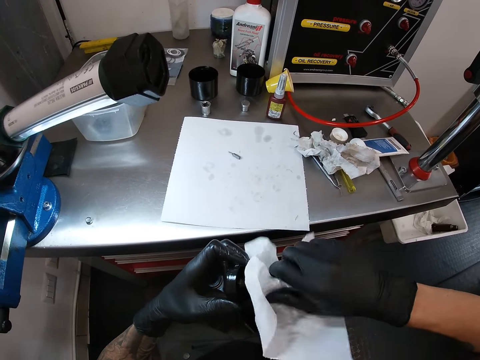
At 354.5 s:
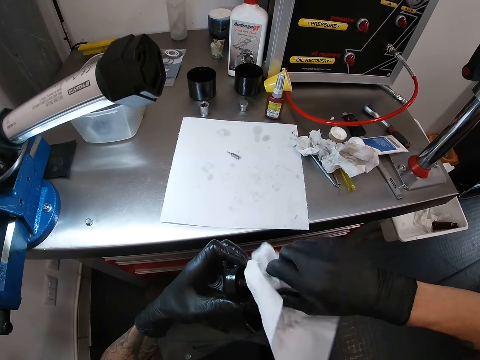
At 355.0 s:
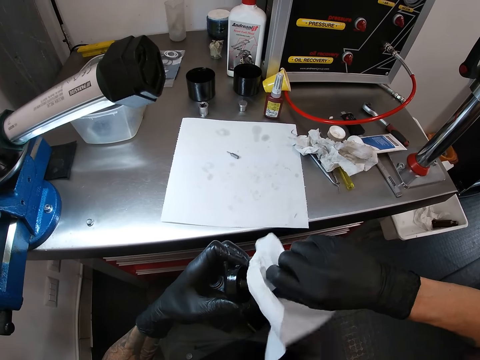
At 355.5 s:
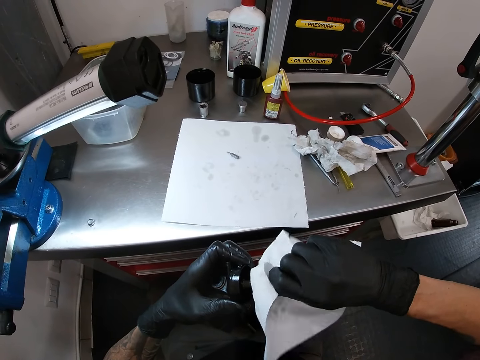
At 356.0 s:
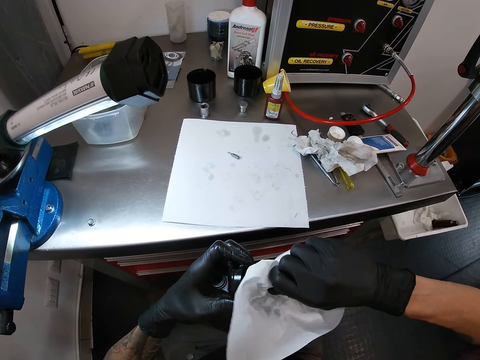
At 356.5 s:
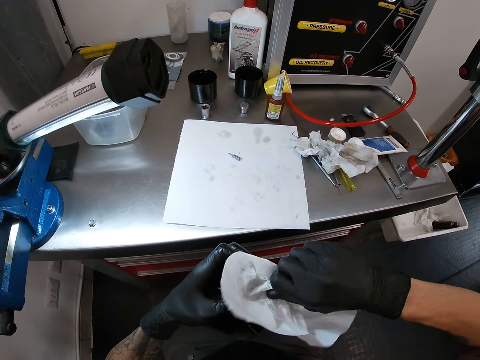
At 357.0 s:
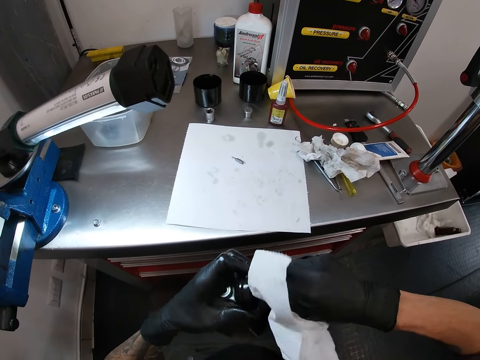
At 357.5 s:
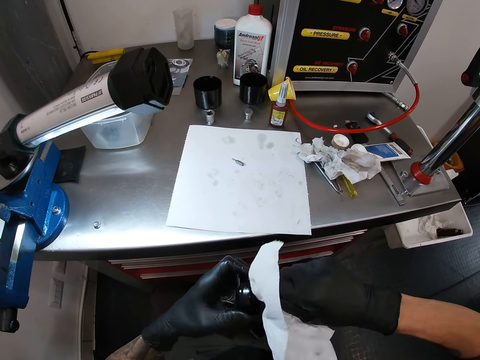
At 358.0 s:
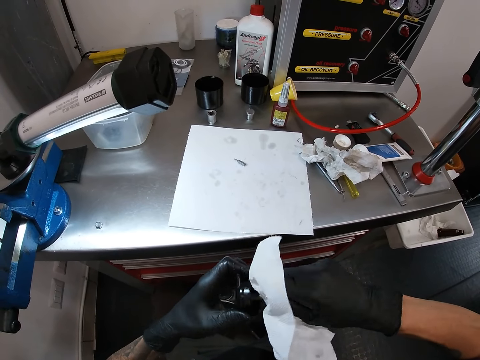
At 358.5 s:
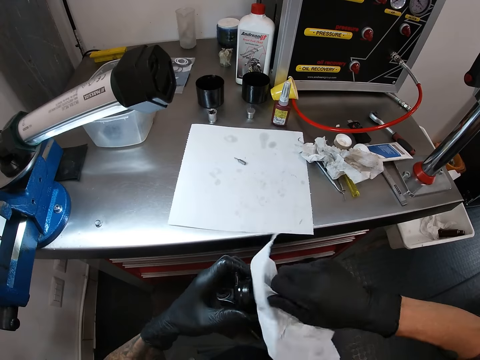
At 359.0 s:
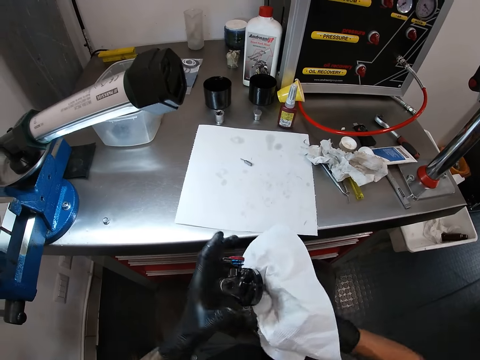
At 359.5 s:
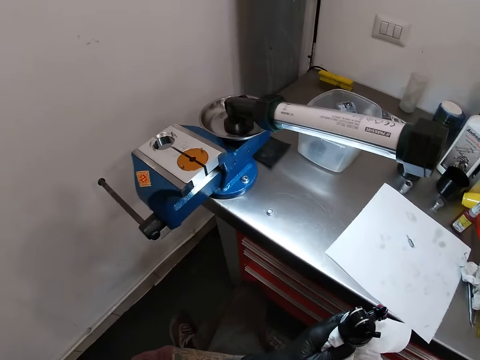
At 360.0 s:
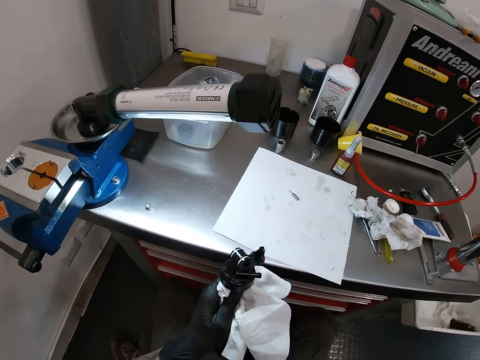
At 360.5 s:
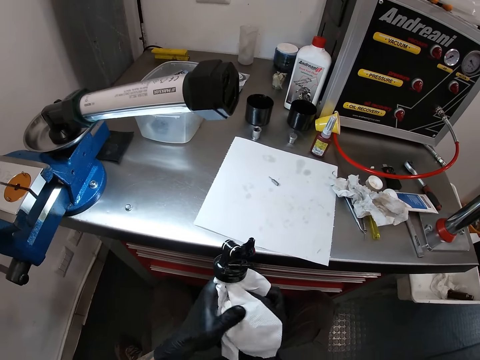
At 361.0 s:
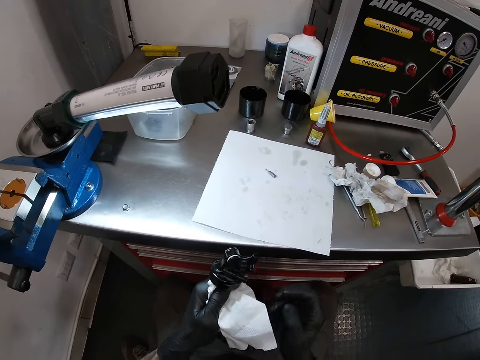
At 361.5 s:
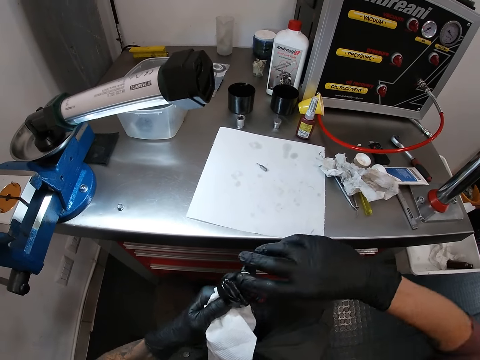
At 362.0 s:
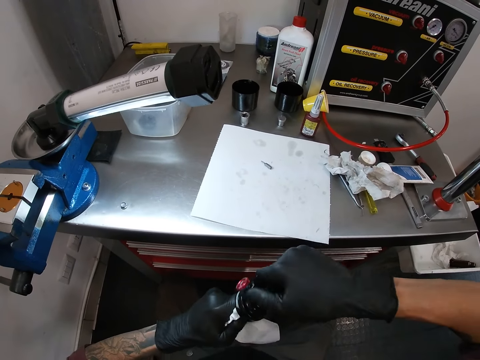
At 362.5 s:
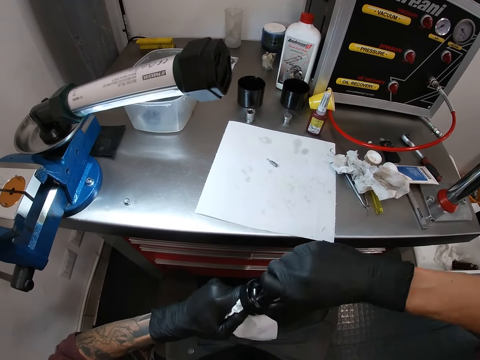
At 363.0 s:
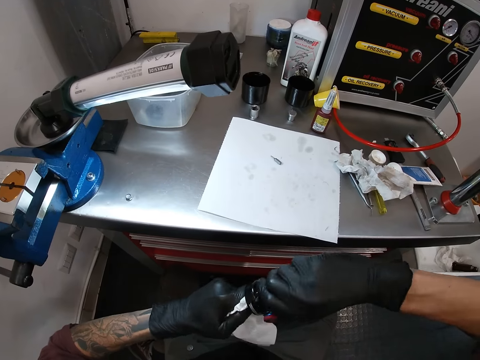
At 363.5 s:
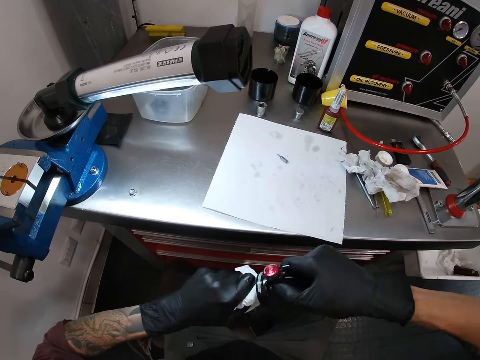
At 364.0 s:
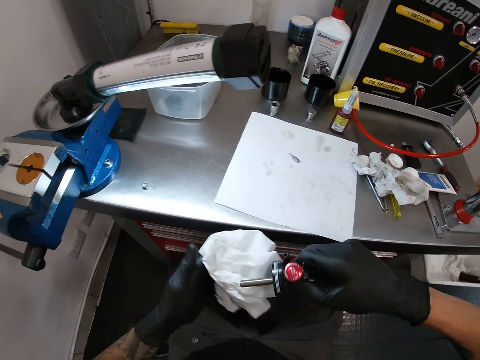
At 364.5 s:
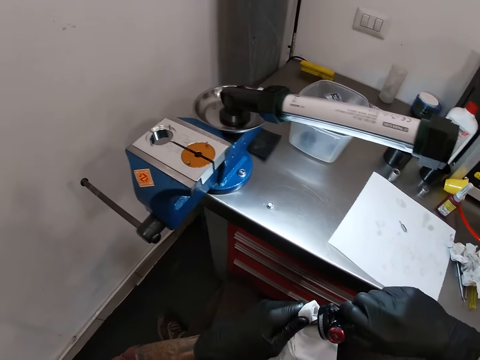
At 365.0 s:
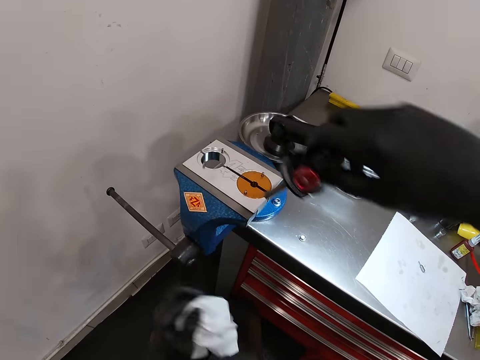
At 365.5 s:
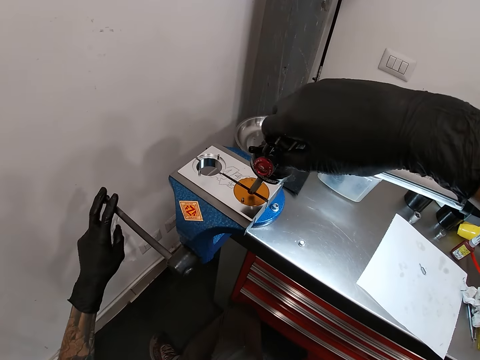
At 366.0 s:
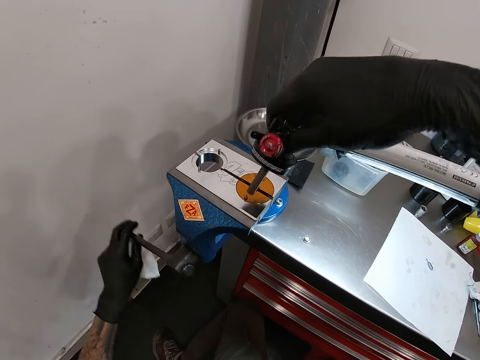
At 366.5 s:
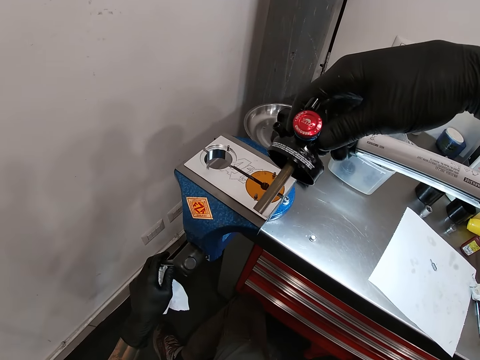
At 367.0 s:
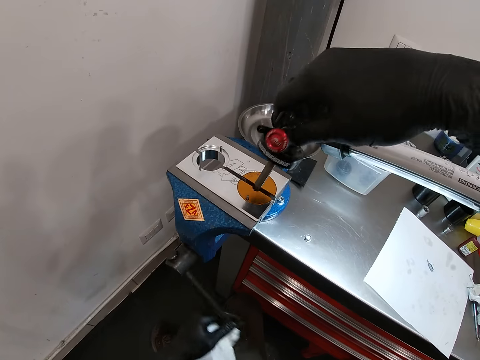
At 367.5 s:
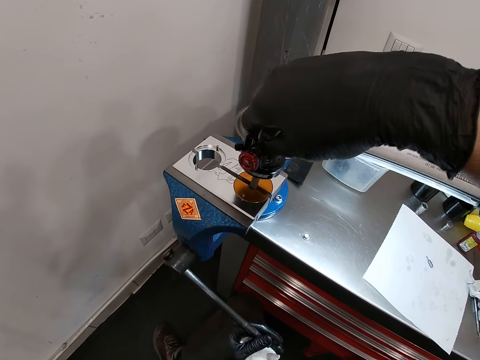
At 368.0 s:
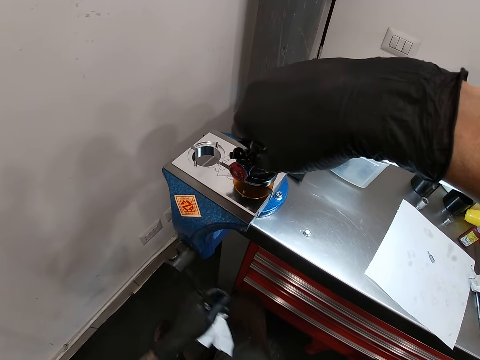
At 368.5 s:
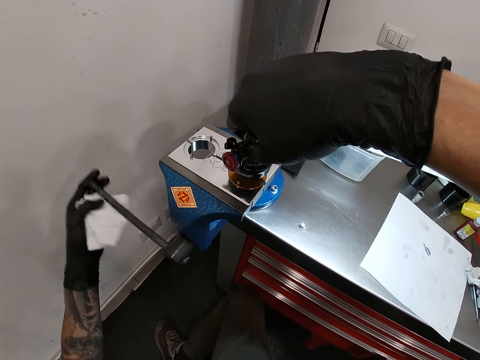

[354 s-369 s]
The camera wearer transfers the paper with the scriber to his left hand. He holds something. He twists the mechanical part with his right hand. He tightens something with the right hand. He cleans the scriber with the piece of paper in his left hand. He holds something with the right hand. He adjusts a bench vice with his left hand. He looks at something. He places the mechanical part in the bench vice with his right hand.

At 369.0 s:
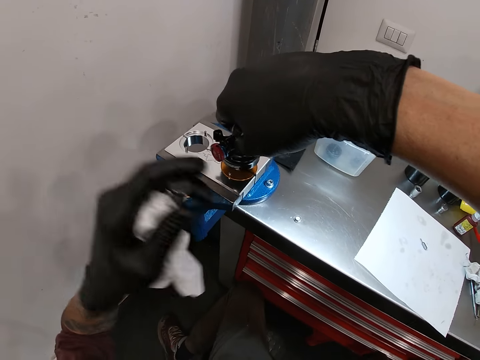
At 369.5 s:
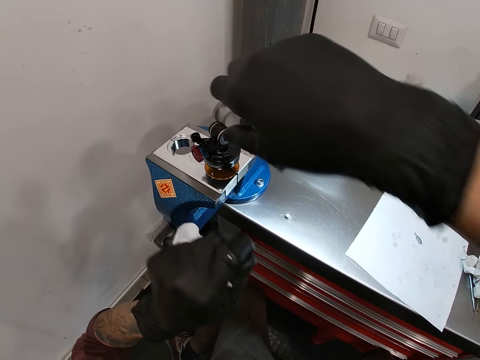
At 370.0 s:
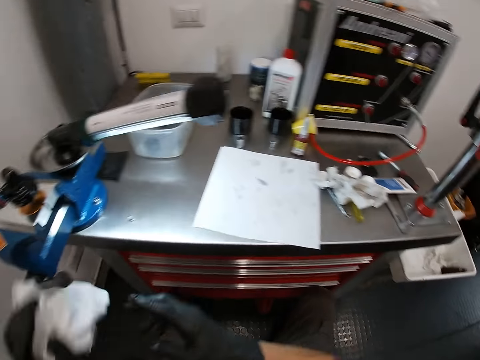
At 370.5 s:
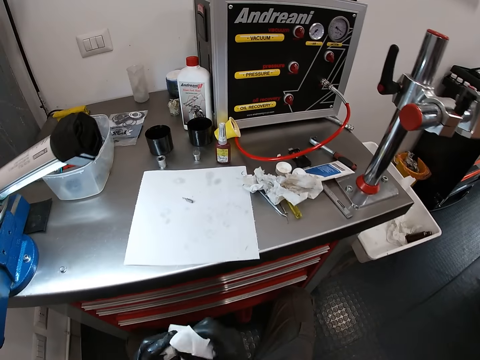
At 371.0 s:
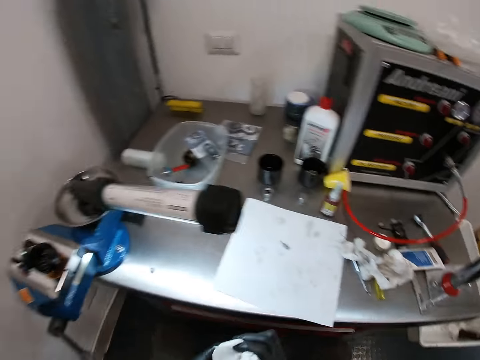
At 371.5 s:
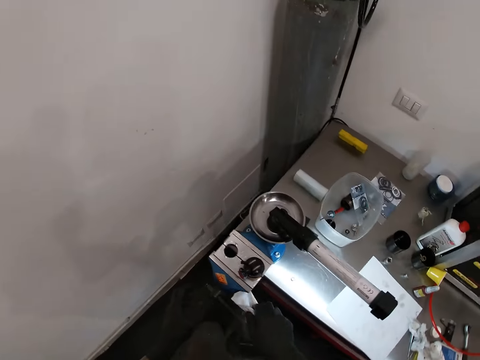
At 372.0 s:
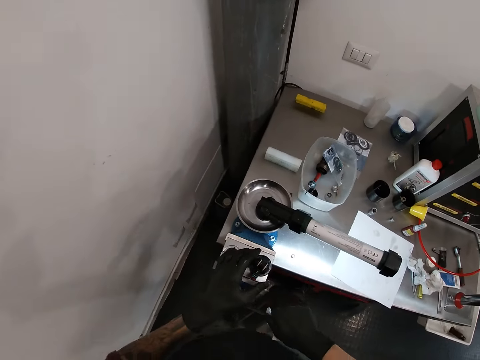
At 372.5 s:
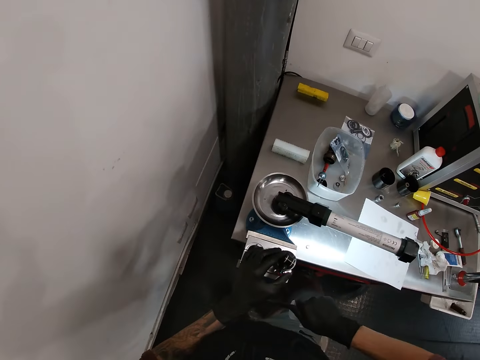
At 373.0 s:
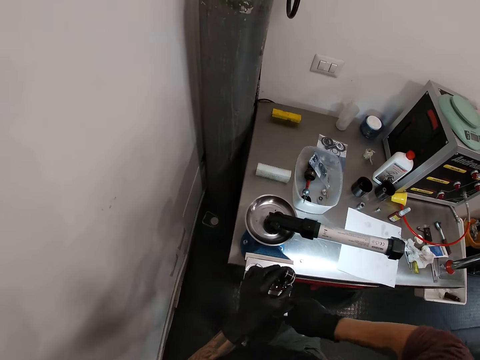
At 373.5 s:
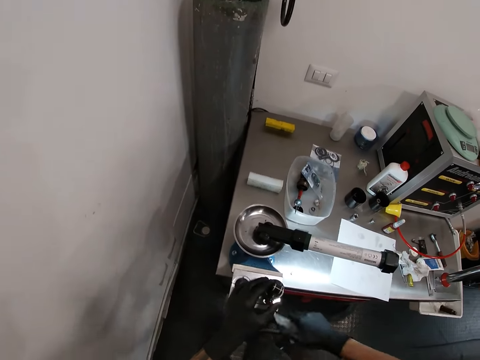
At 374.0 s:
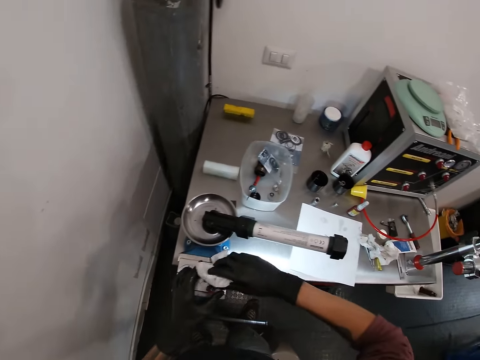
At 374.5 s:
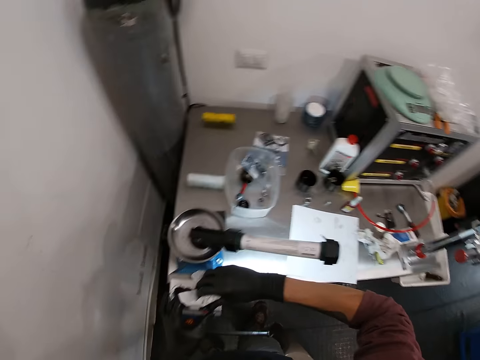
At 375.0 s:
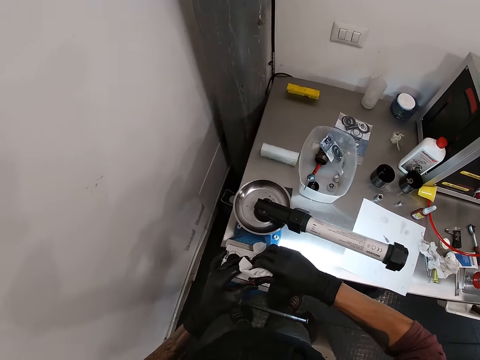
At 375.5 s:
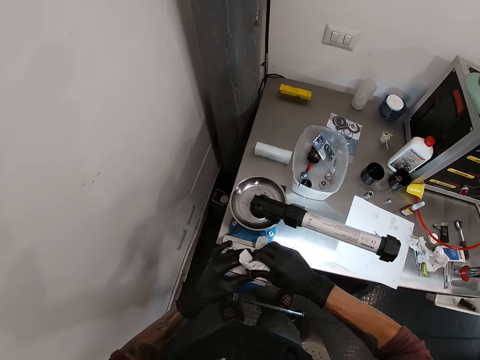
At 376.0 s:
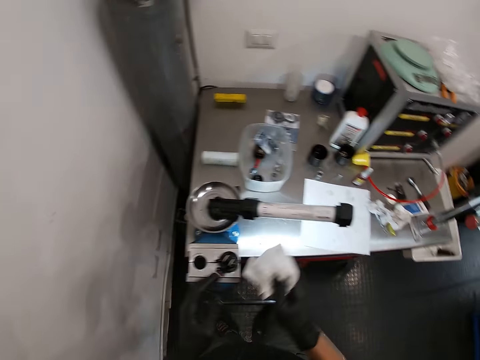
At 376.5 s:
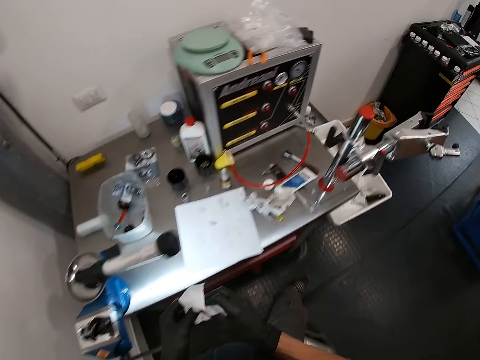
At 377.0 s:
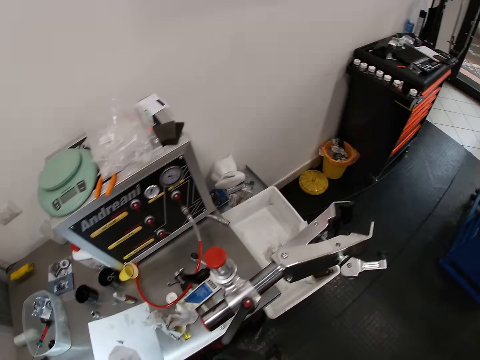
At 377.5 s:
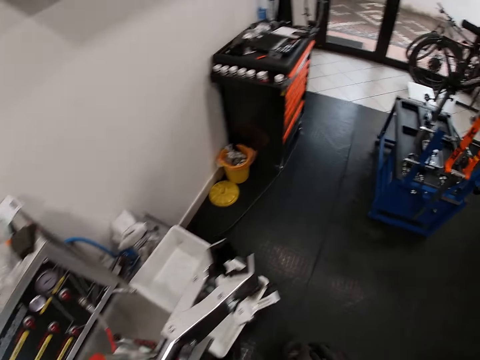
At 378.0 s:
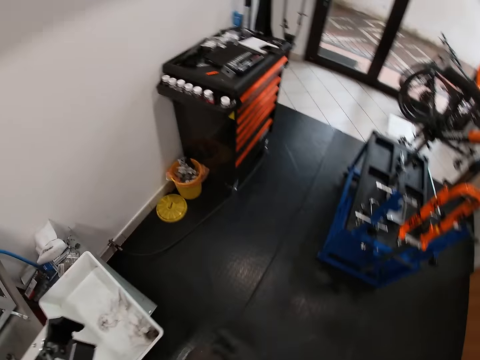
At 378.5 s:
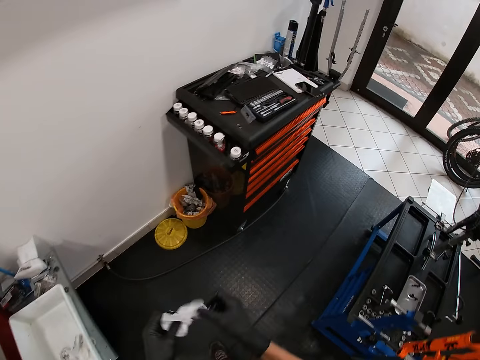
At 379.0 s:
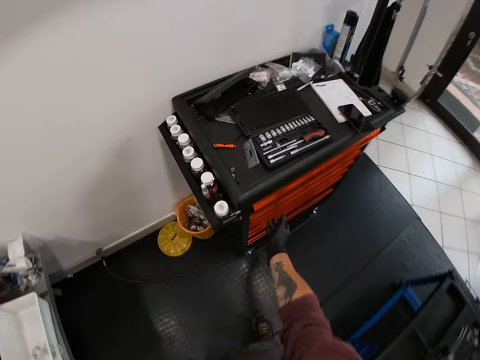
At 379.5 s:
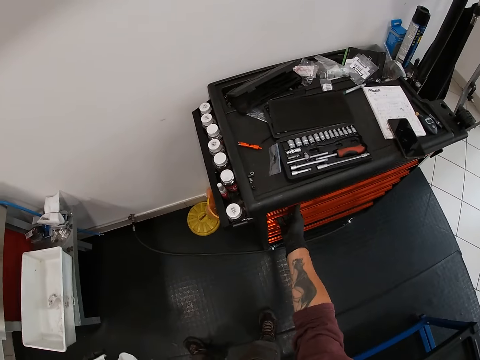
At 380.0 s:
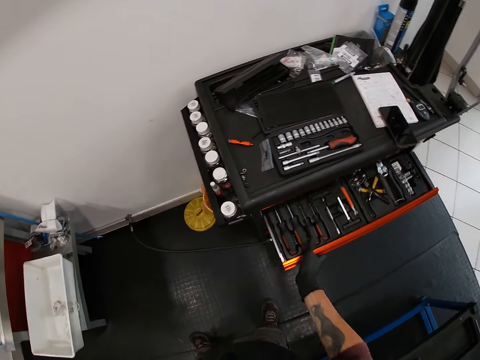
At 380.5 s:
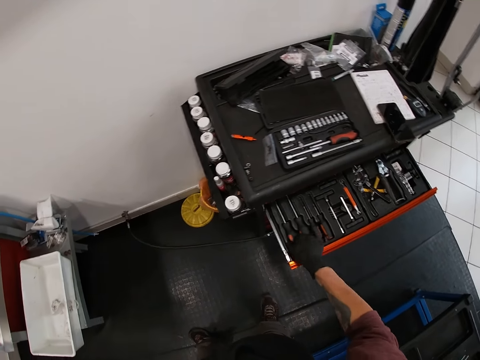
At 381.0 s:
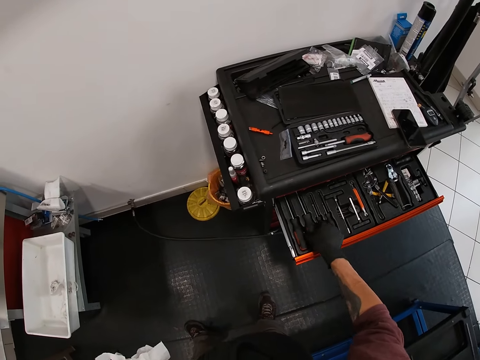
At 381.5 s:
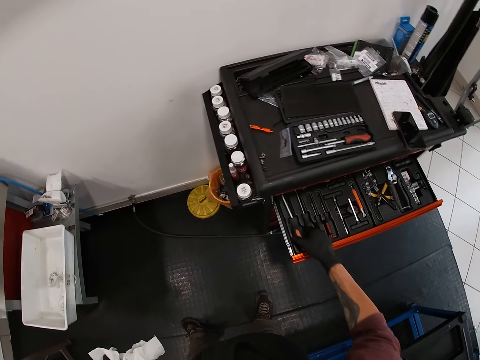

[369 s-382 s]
The camera wearer holds the metal with the left hand. He cleans his hands with the piece of paper. He holds the metal with hands. He holds the wipe paper. He tightens the vice with his right hand and touches the mechanical part with his left hand. He turns the knob. He tightens the mechanical part with his hands. He holds the knob with the wipe paper. He cleans his hands with the piece of paper. He holds the wipe paper. He walks in the room. He opens a drawer with his right hand. He picks up a screwdriver with his right hand.
